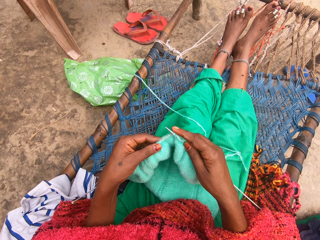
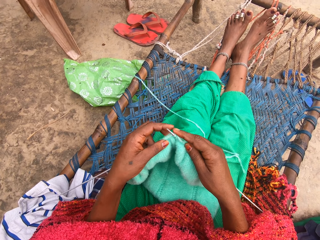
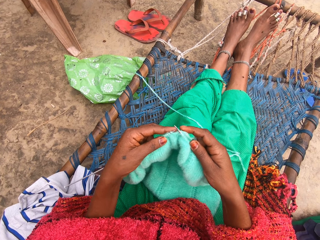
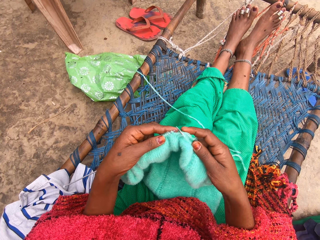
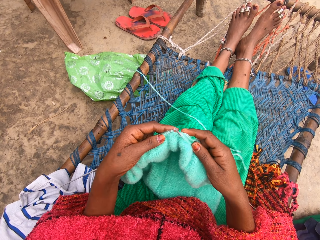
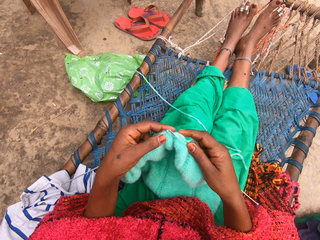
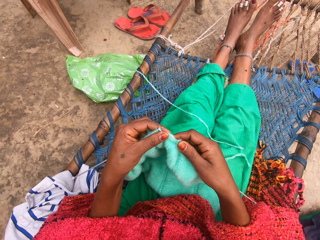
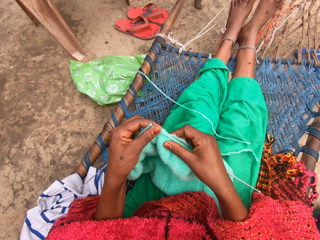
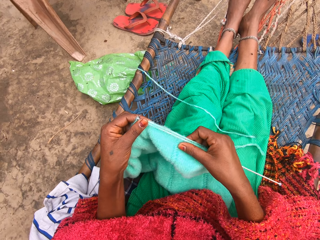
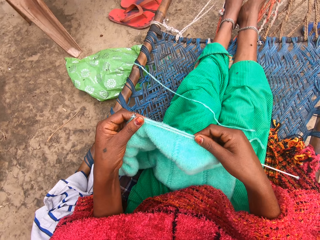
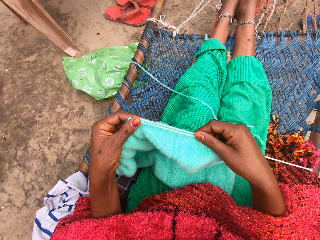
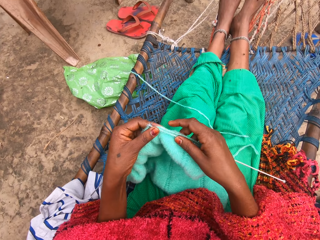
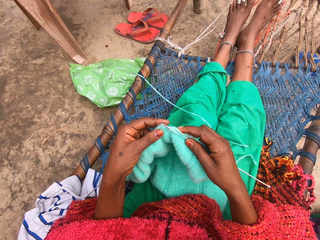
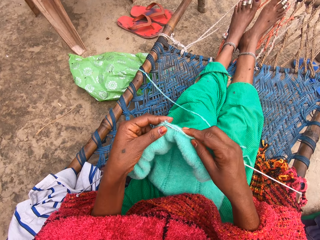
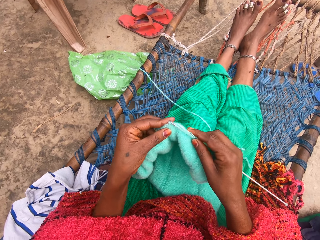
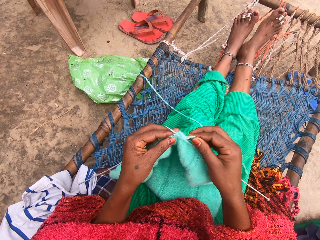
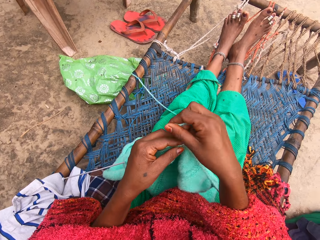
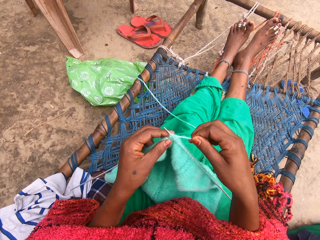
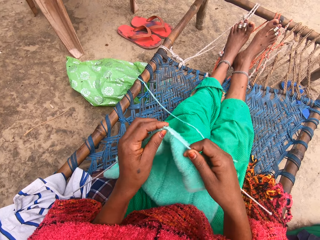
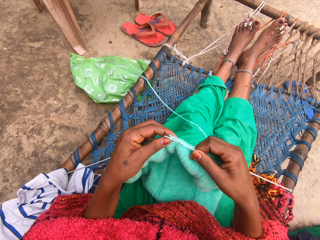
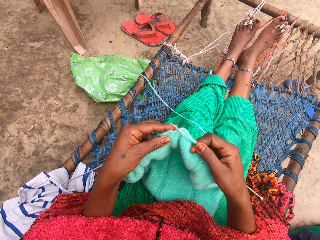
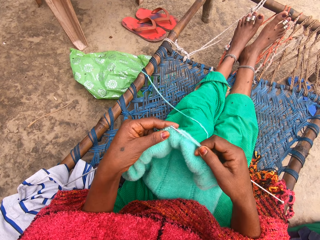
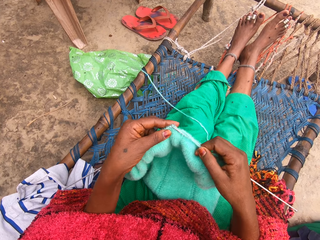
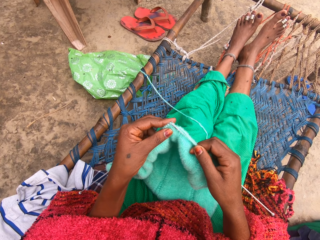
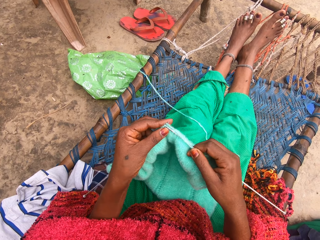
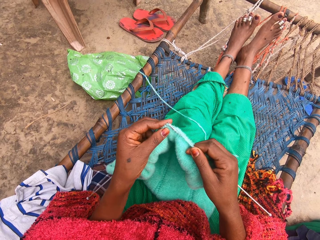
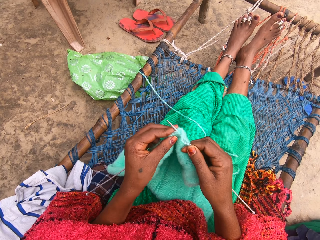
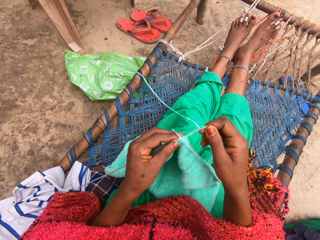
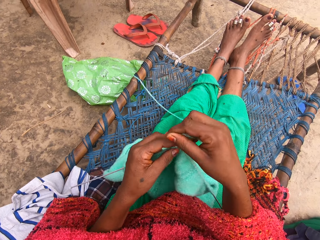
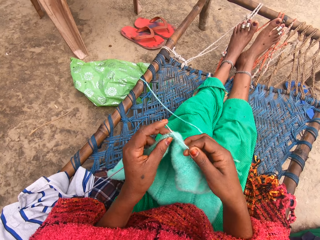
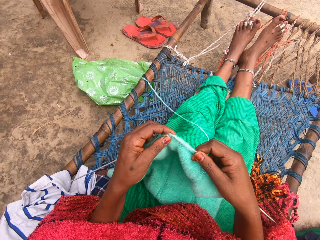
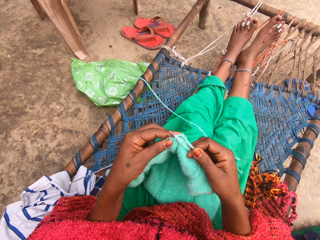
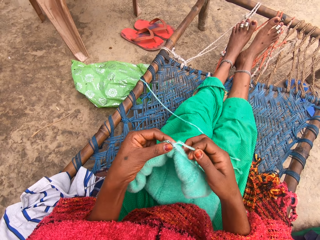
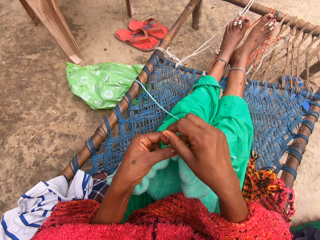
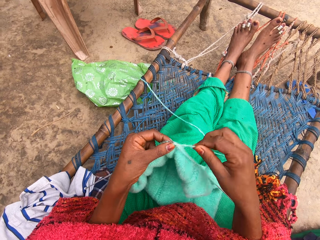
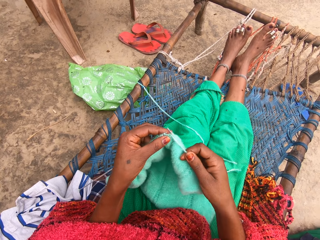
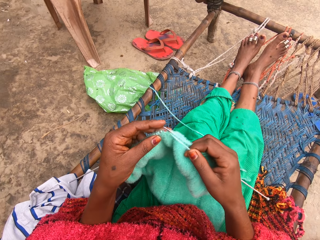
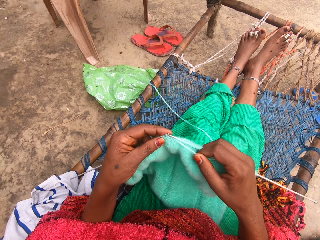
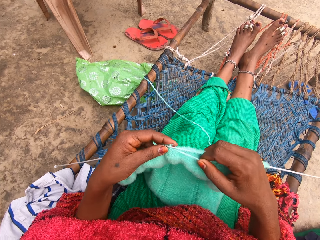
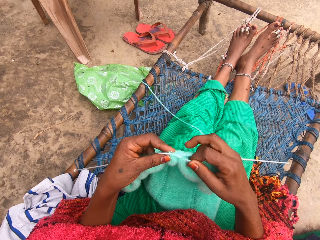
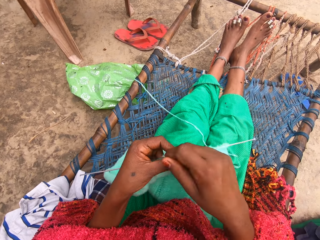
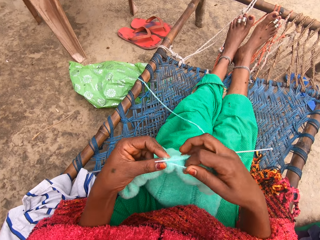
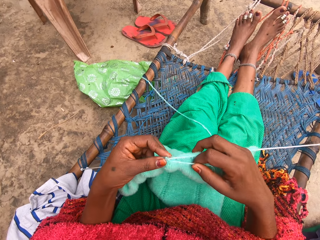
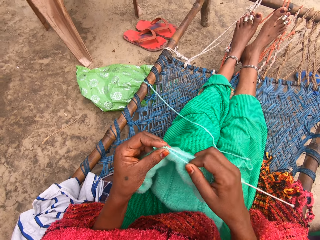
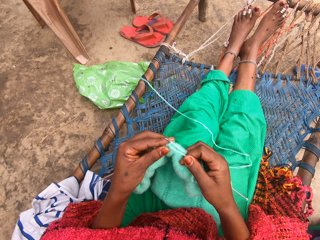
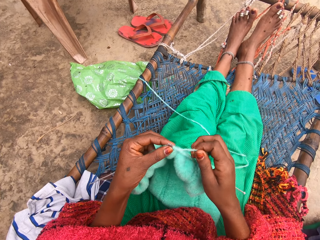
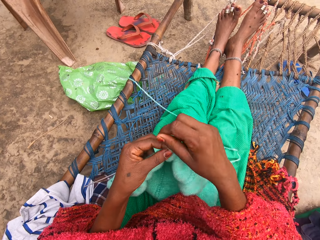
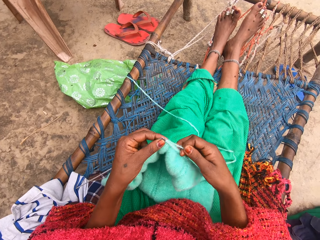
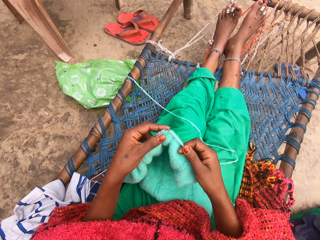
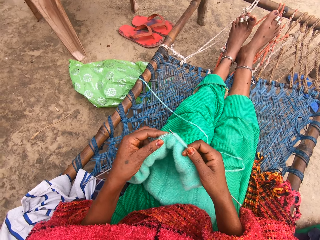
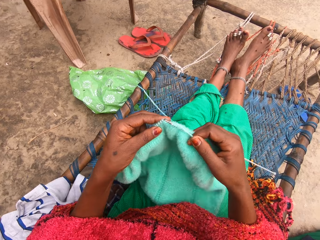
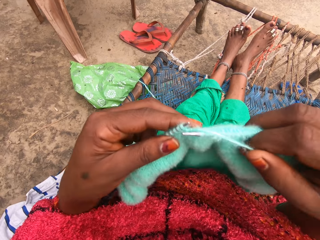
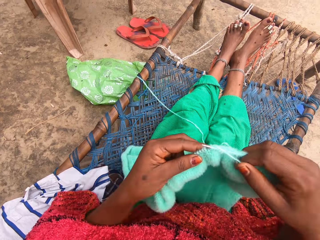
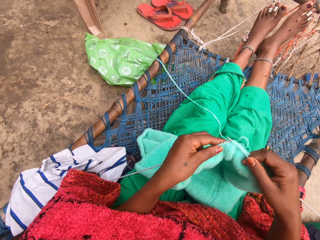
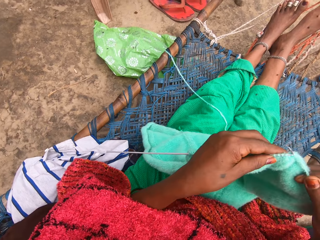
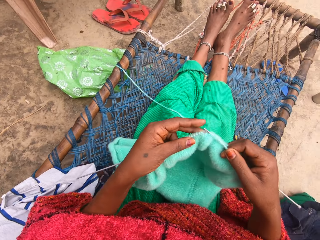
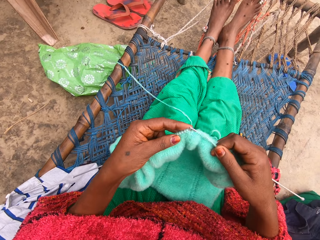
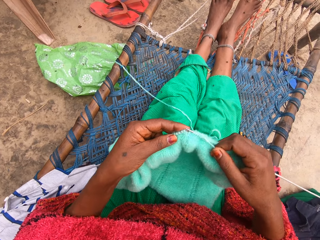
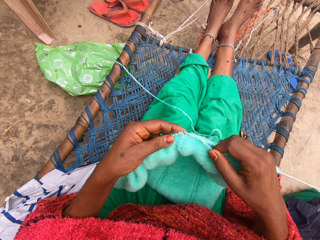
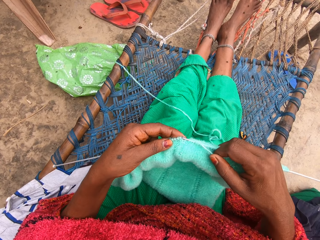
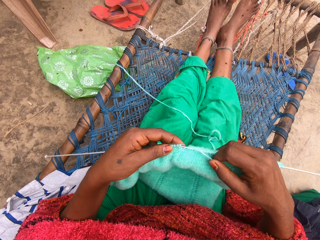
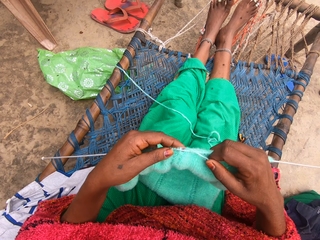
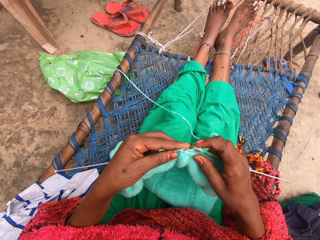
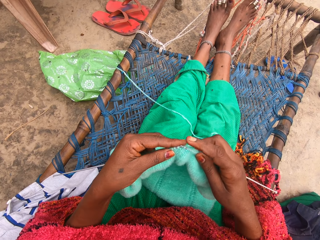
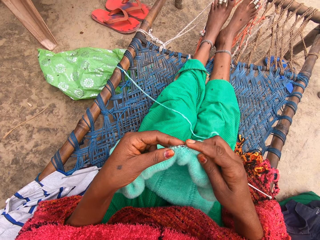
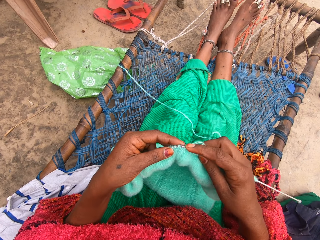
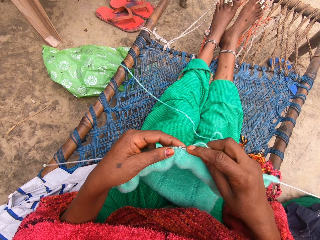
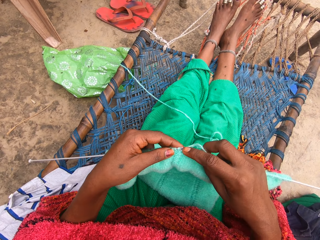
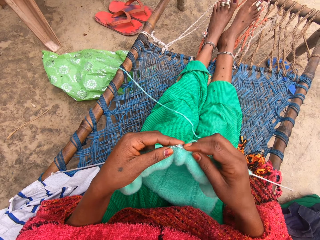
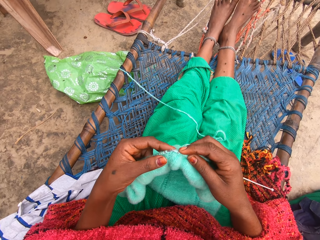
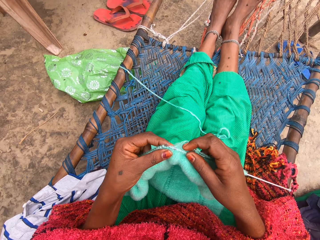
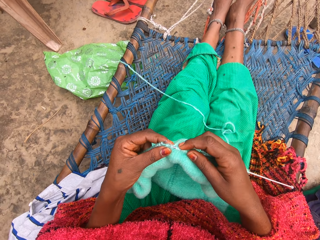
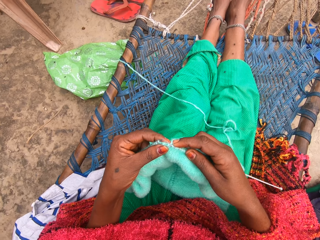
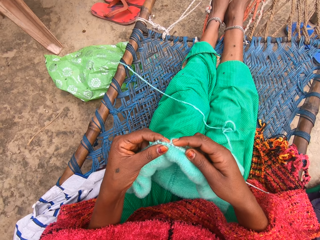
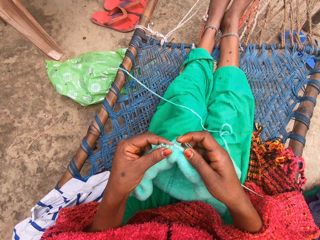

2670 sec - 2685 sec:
The camera wearer adjusts the knit on the pin in her right hand. She knits with the yarn and knitting pins. She adjusts the knit on her lap. She knits with the yarn and the knitting pins or crochet hook.

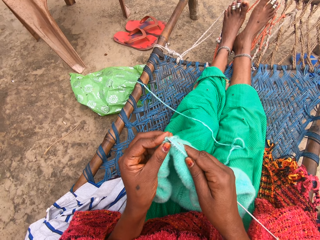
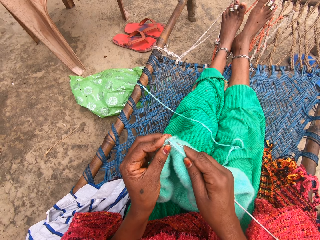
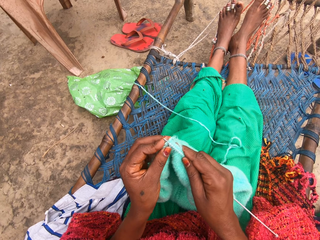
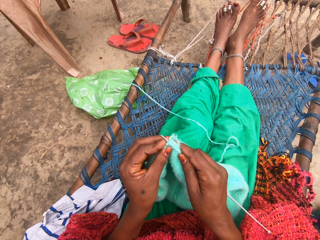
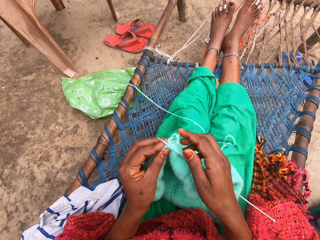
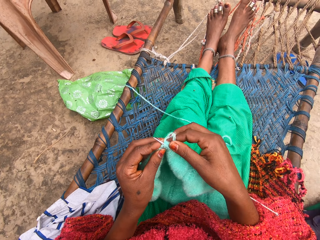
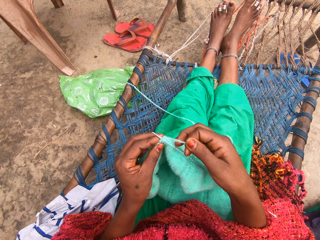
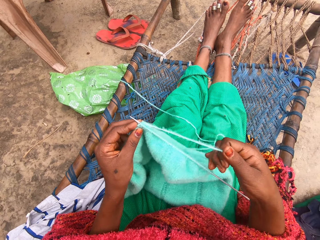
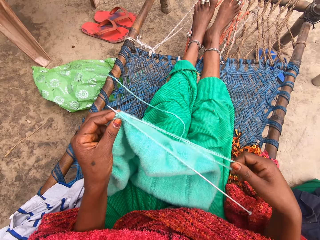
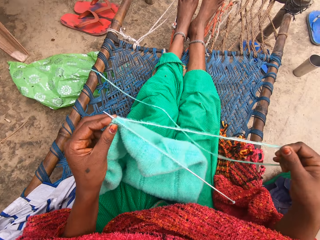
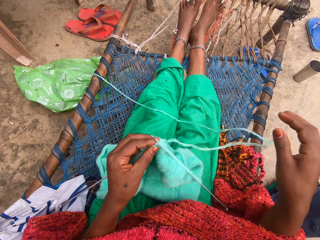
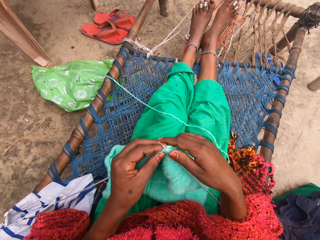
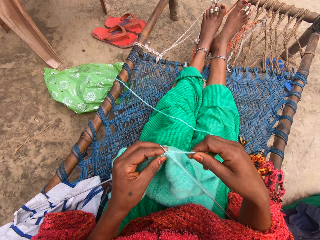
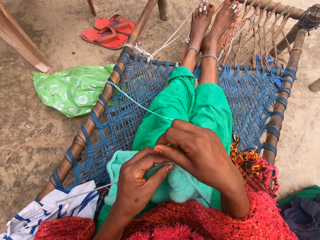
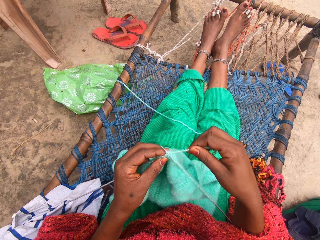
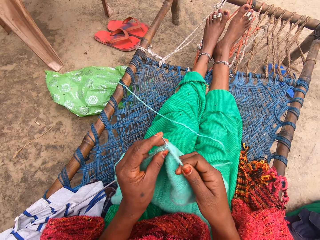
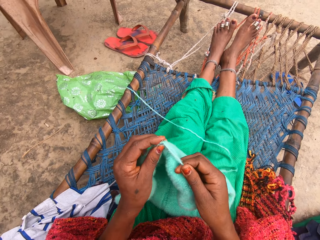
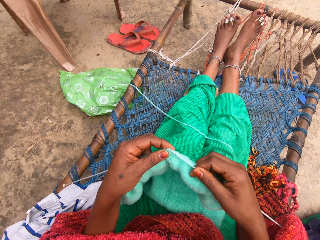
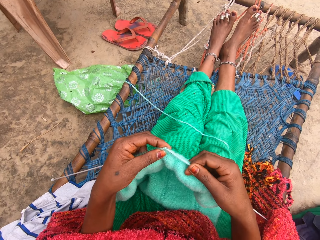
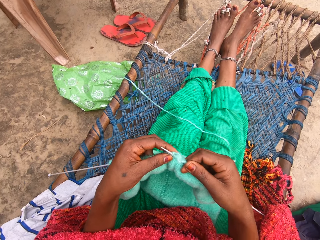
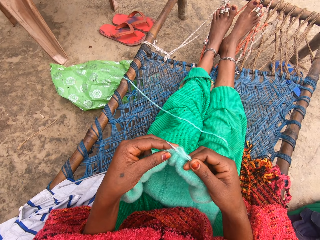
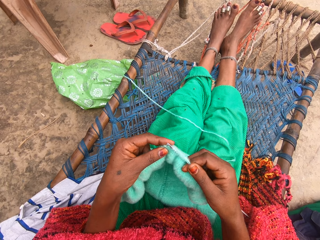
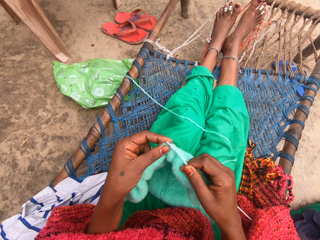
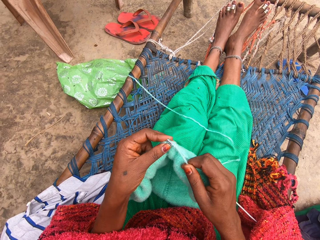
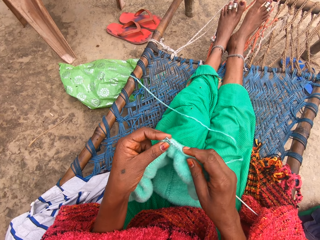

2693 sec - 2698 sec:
The camera wearer stretches out the yarn. They touch the thread. They roll the yarn around one of the knitting needles. They knit the fabric with the straight knitting needles.

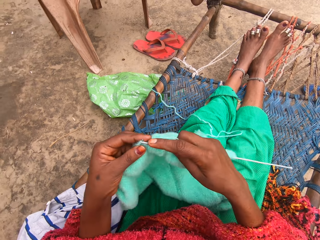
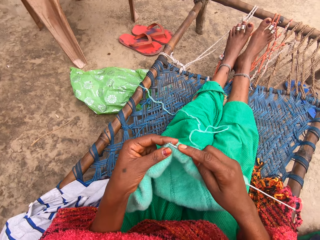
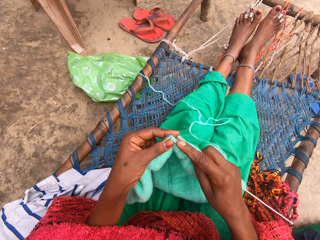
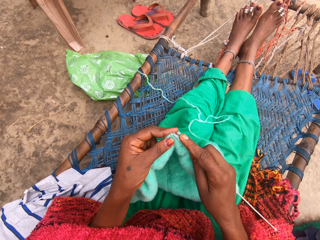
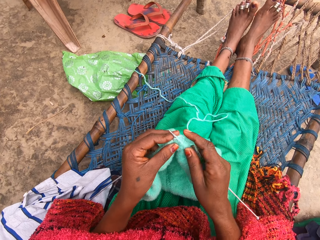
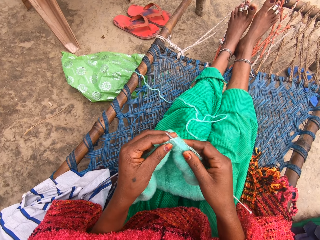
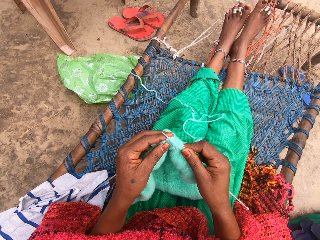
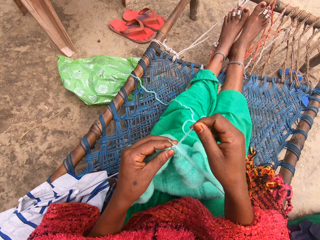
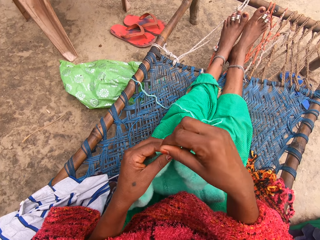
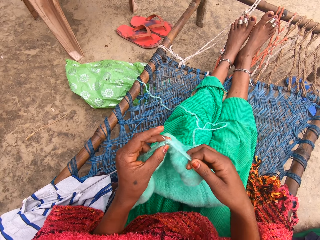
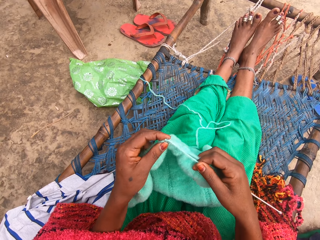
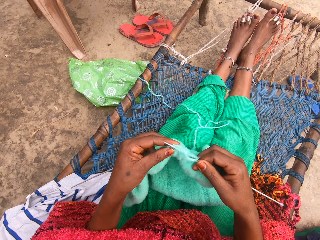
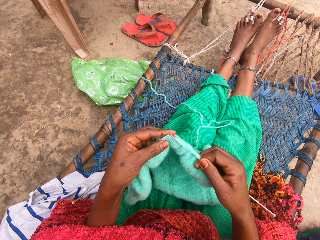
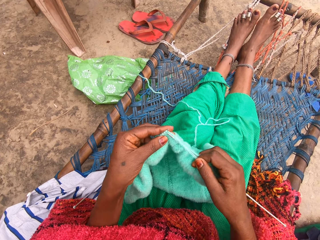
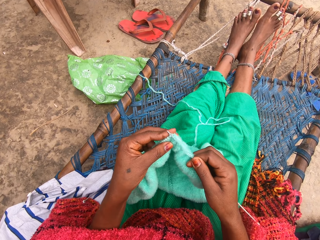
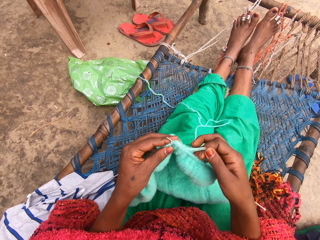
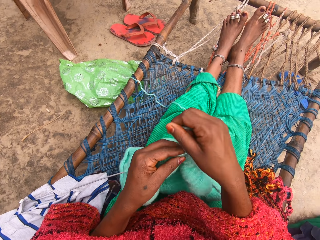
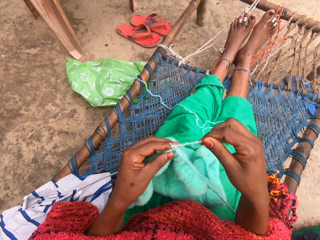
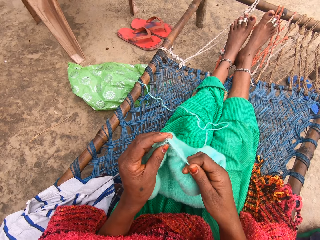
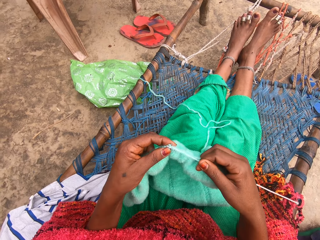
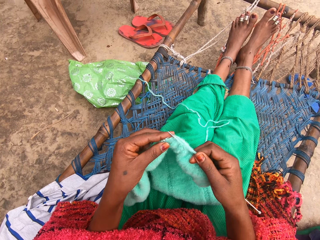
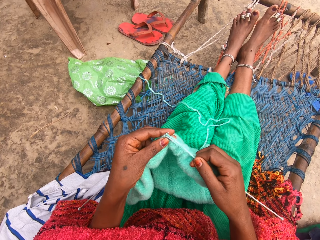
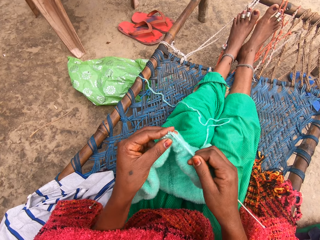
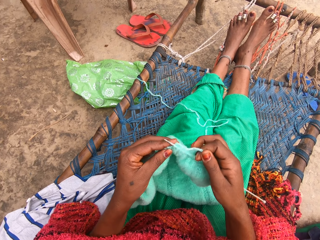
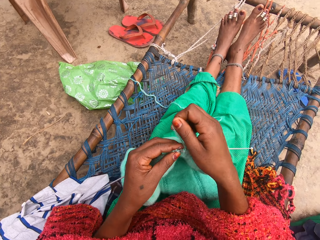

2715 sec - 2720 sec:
The camera wearer lifts up the fabric. She moves her hands. She knits the fabric with the straight knitting needles. She rolls the yarn around one of the knitting needles. She knits the fabric with the knitting needles. She rolls the yarn around one of the knitting needles. She knits the fabric with the knitting needles.
